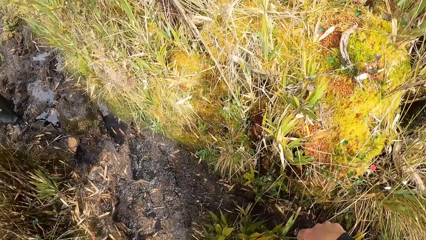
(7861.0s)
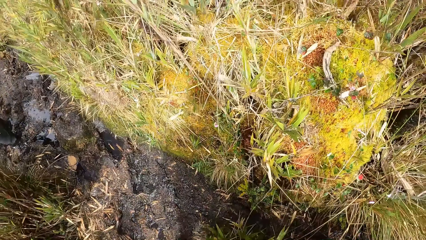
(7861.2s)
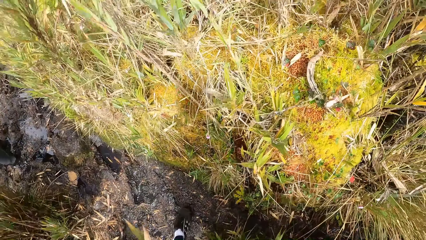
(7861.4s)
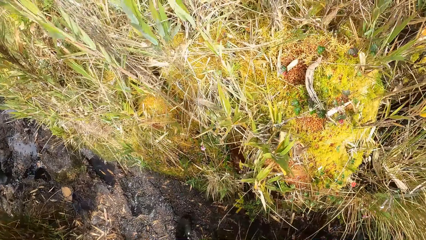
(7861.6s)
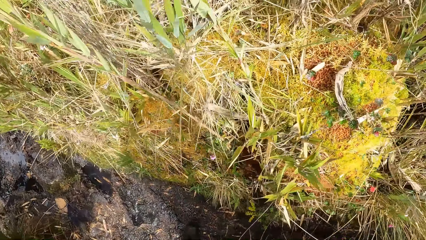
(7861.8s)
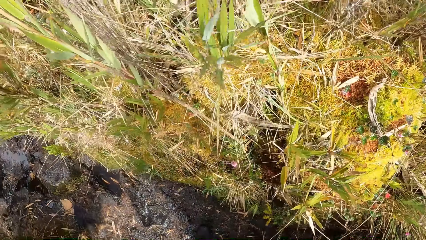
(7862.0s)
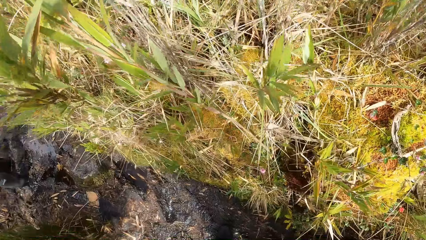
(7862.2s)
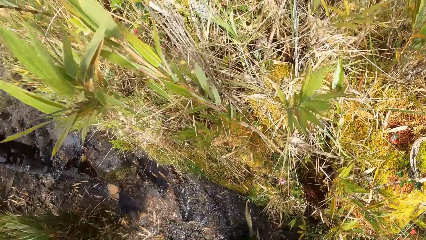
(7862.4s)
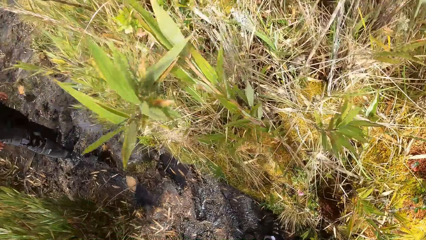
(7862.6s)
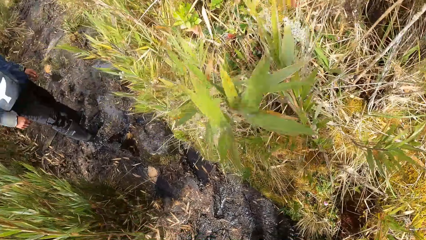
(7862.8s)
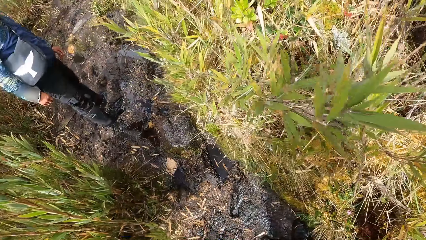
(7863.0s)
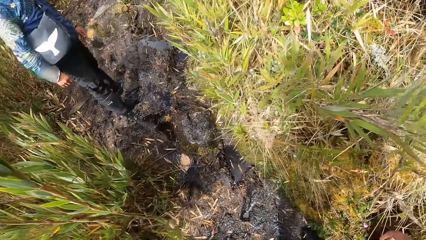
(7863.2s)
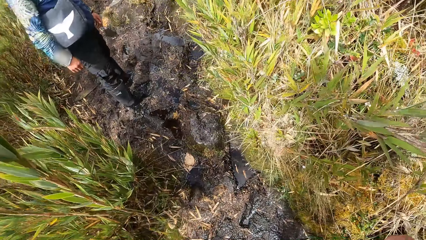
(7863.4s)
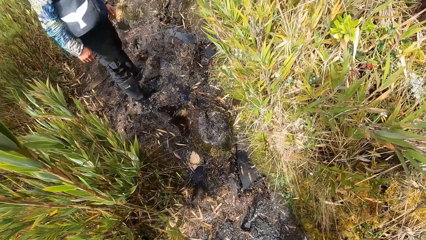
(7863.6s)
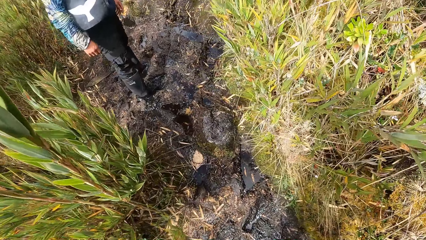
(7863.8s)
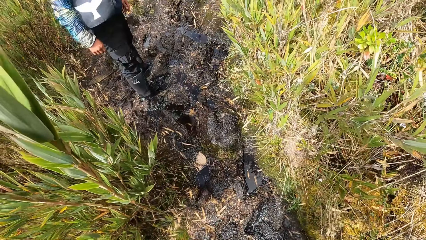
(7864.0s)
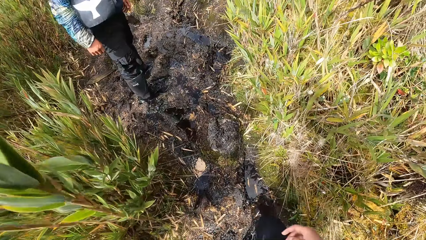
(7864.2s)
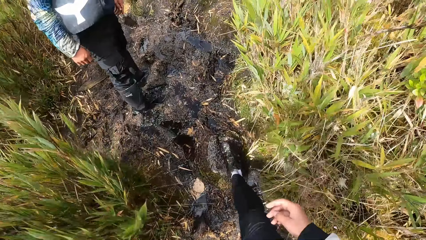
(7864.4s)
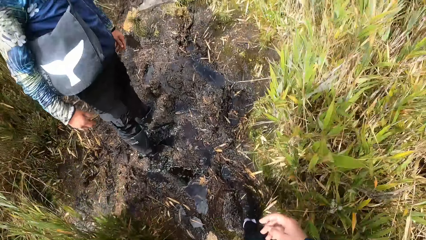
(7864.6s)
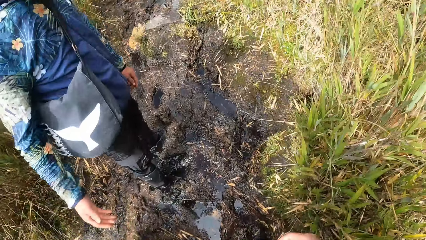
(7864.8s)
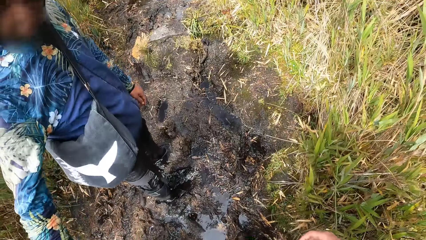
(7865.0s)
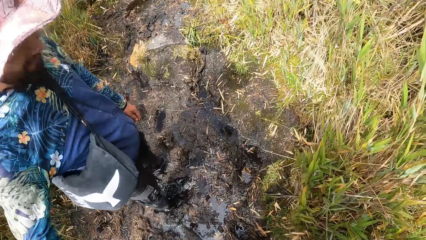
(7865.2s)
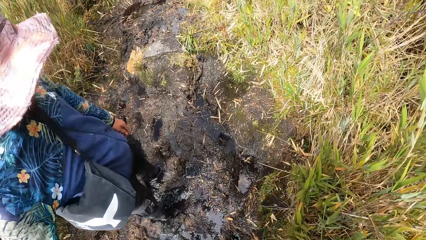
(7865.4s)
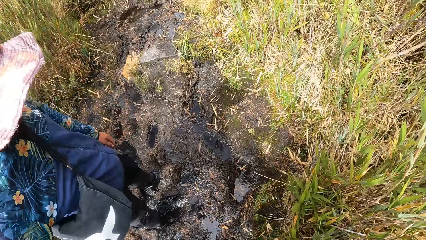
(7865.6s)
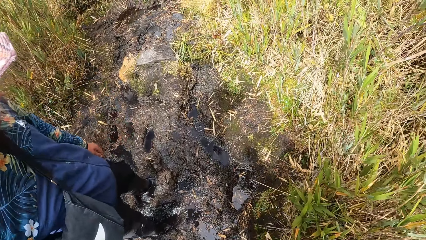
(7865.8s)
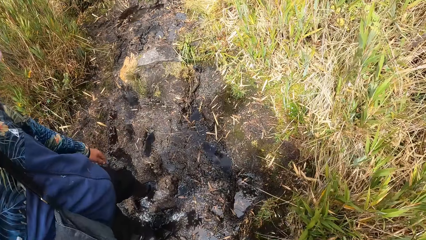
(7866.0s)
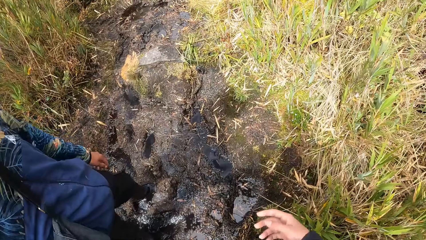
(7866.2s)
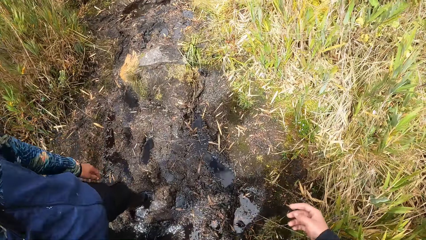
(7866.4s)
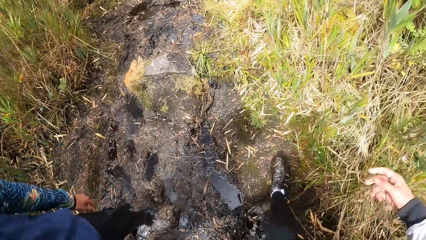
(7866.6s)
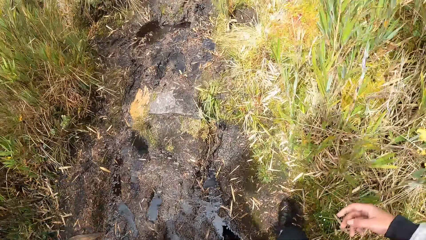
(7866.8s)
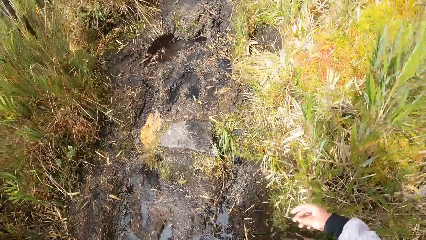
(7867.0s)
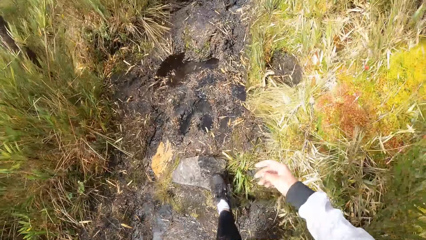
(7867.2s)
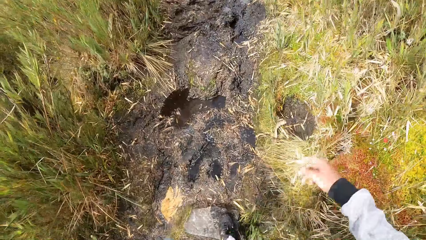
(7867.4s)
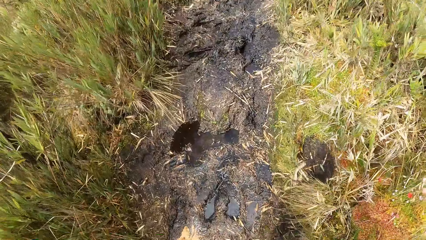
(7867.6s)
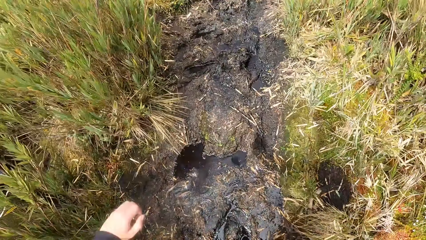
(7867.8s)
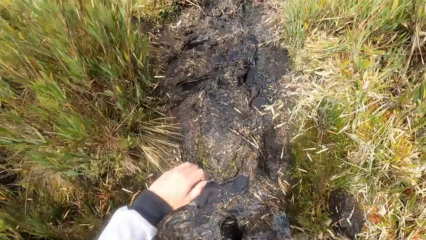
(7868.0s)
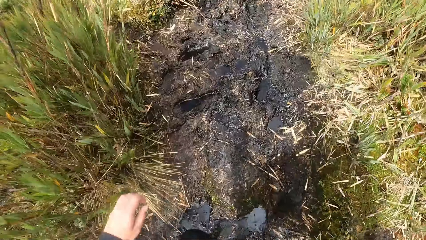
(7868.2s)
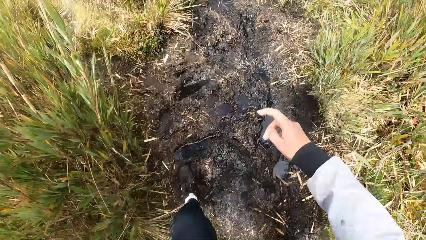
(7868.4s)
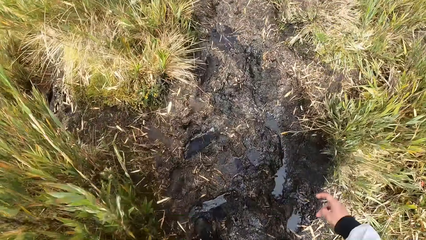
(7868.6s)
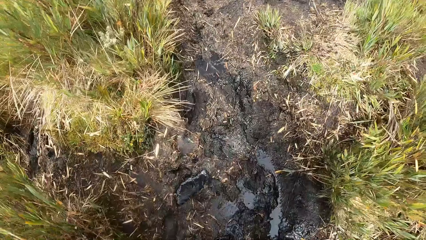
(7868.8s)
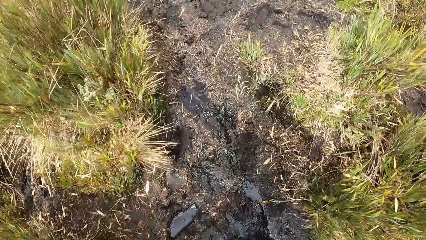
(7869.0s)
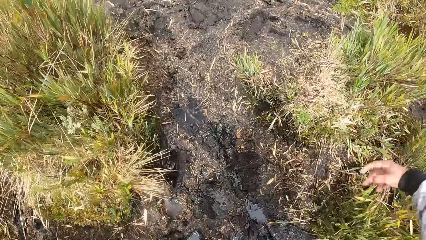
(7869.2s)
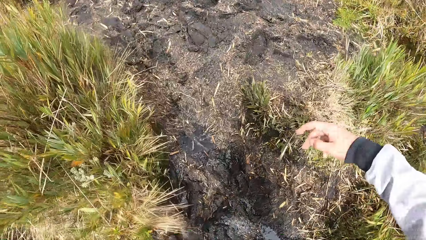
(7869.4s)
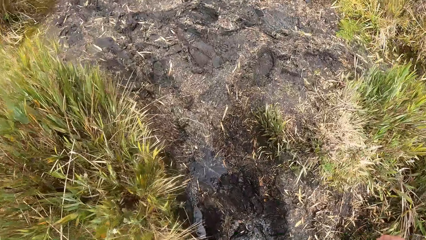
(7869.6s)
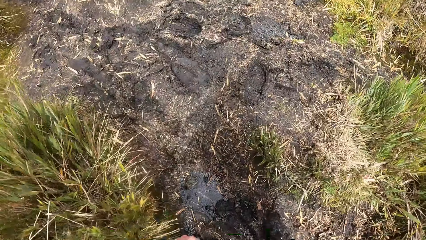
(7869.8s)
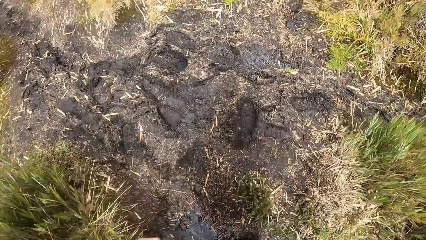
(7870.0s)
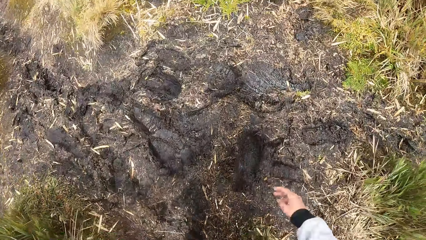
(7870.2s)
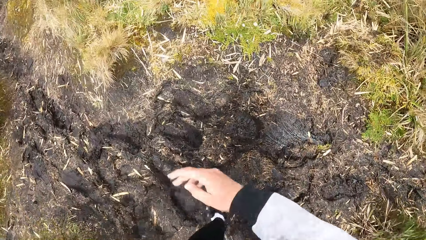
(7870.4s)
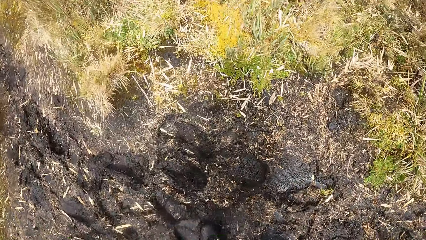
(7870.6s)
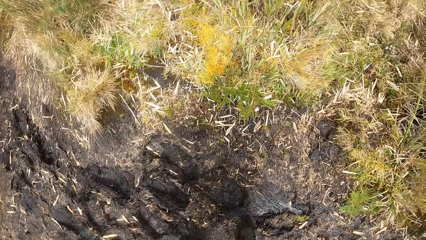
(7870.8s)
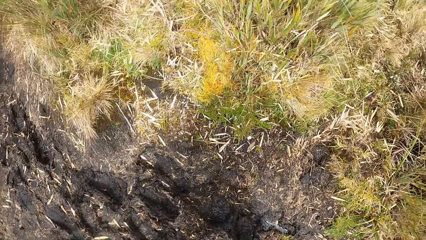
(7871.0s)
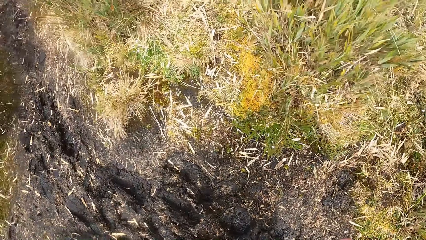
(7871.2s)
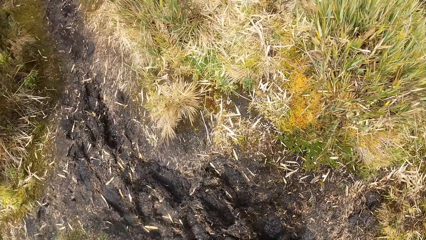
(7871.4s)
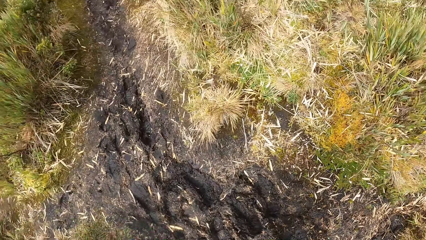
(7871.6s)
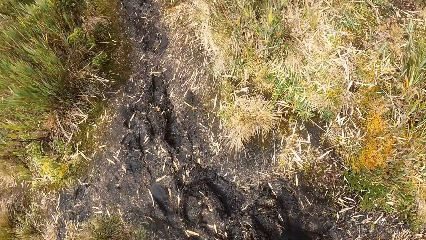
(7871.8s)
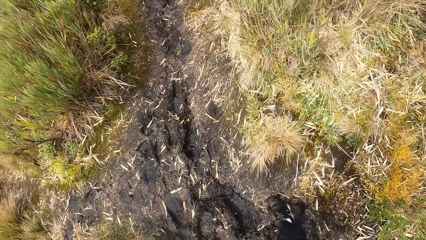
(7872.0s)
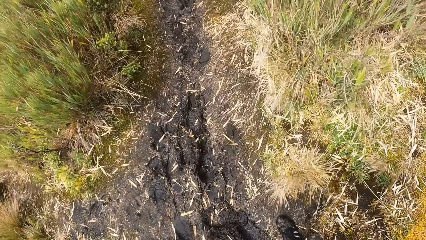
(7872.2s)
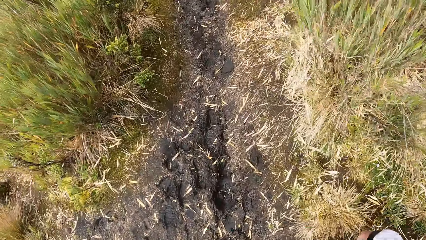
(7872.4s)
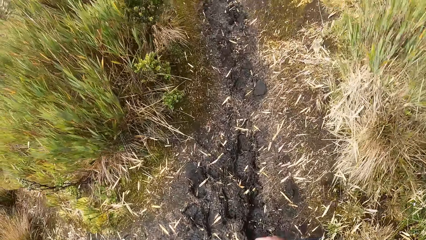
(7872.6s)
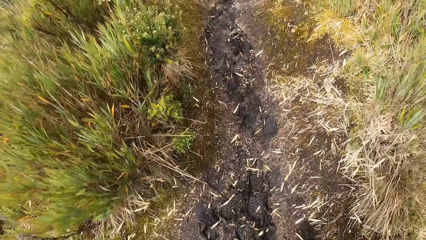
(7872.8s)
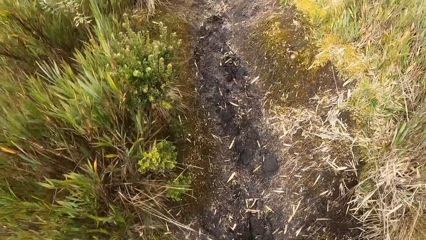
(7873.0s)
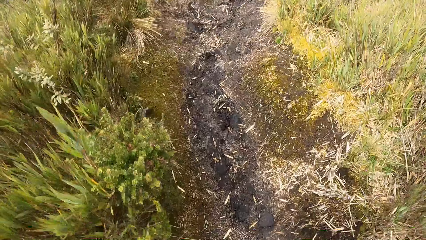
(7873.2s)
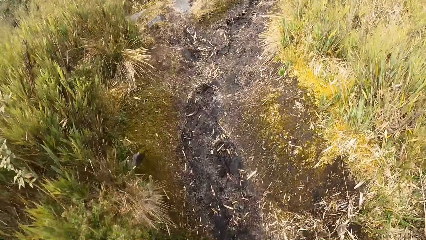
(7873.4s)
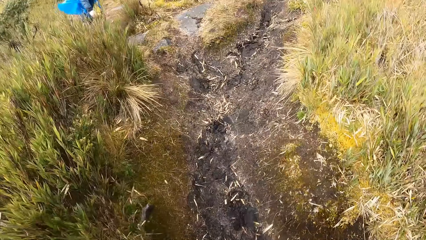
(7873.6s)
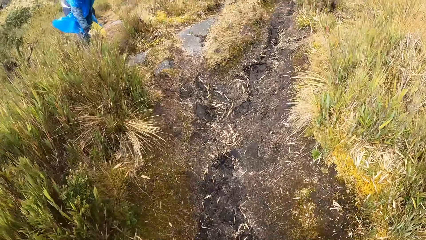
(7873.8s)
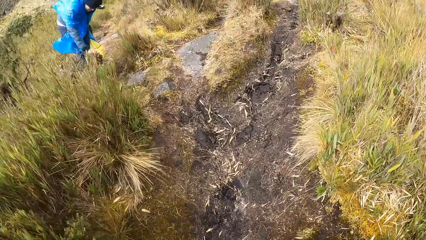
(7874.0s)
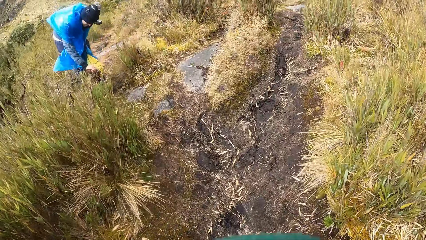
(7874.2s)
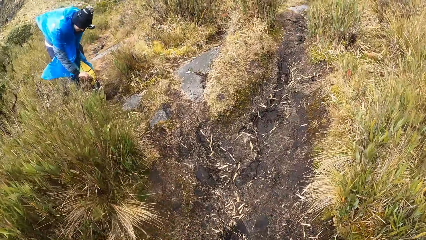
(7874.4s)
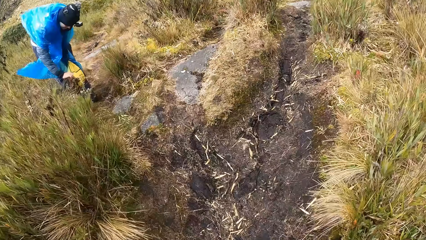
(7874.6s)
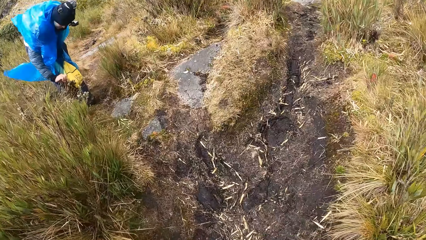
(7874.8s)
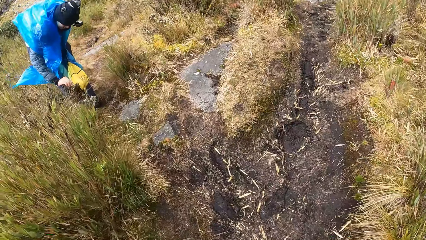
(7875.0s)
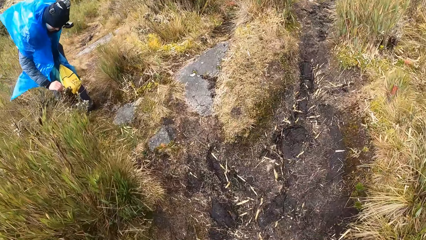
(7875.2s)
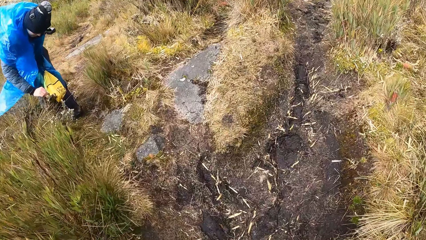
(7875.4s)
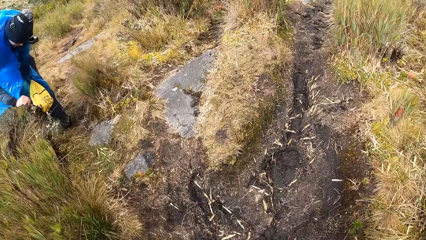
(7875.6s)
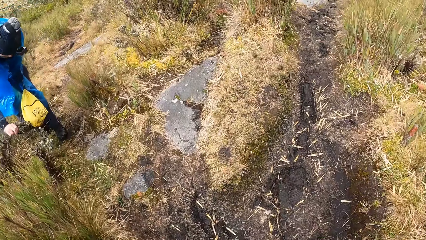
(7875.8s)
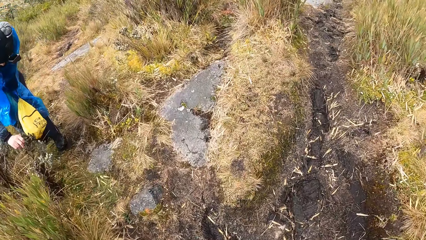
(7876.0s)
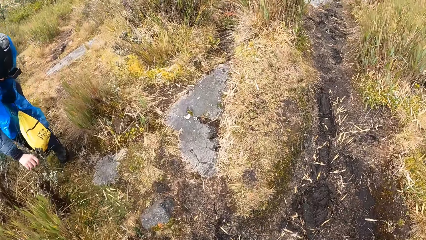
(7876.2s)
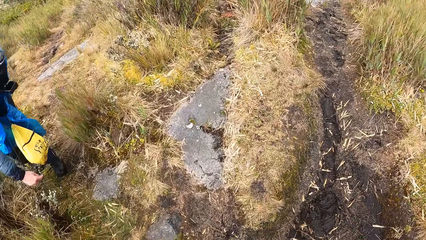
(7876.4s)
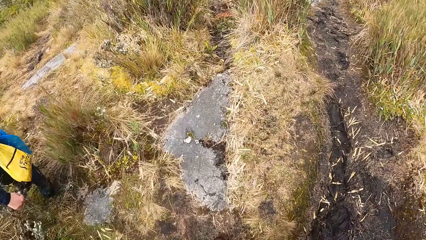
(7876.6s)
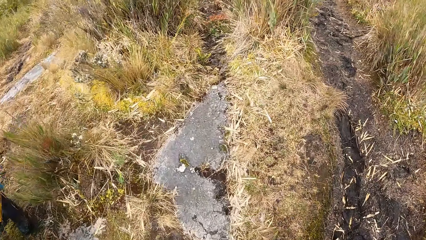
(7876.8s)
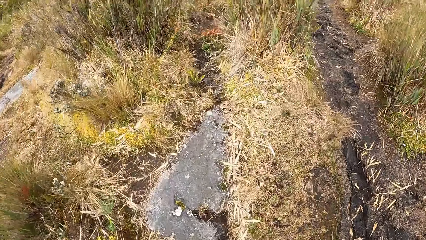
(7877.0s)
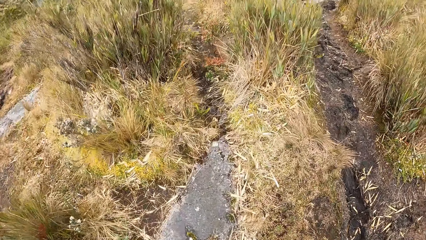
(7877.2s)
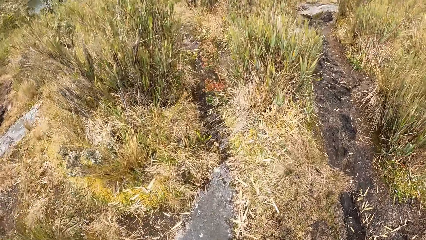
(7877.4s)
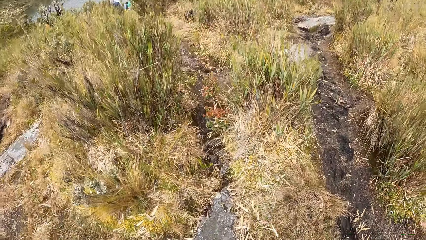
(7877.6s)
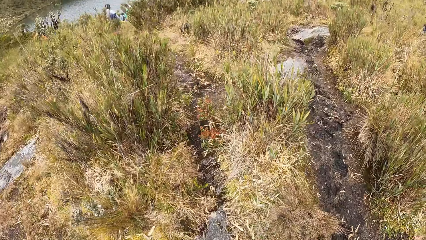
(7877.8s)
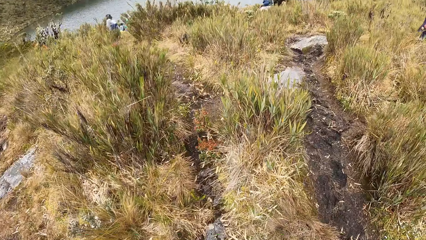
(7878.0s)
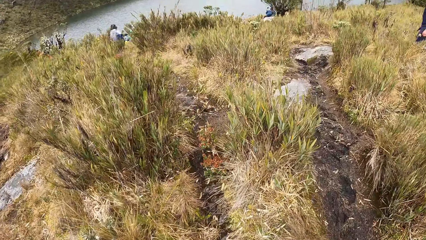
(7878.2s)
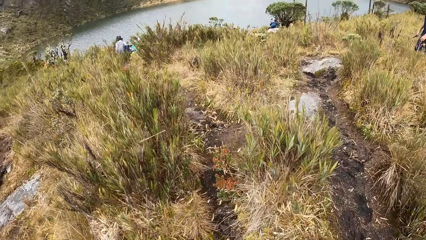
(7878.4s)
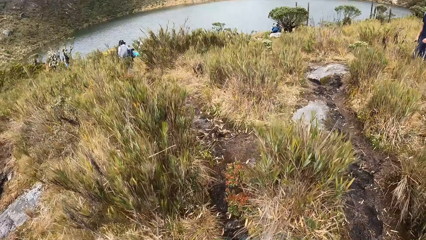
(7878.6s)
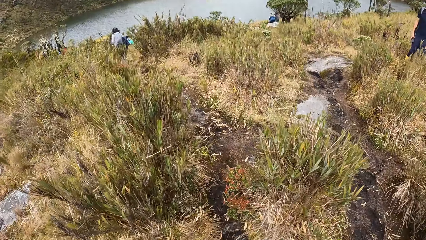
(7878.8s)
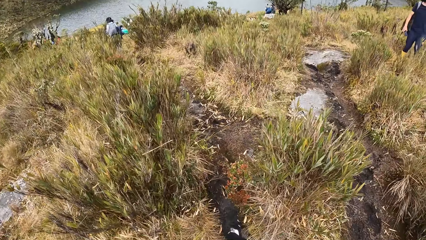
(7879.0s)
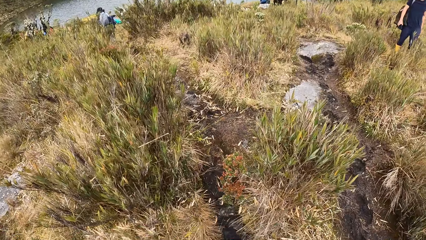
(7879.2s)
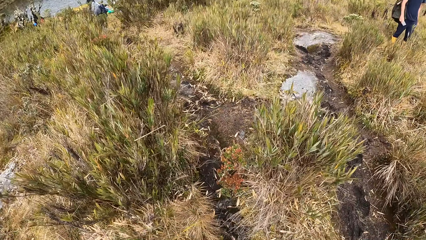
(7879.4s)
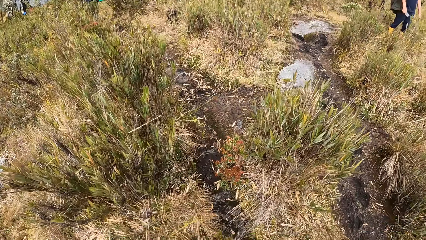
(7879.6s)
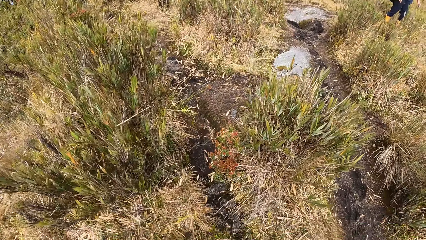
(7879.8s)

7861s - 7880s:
The man touches a plant with his right hand.
